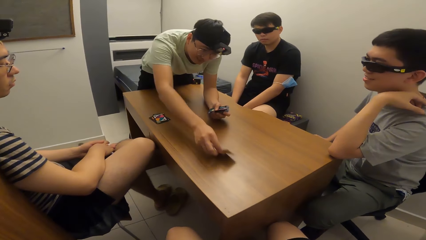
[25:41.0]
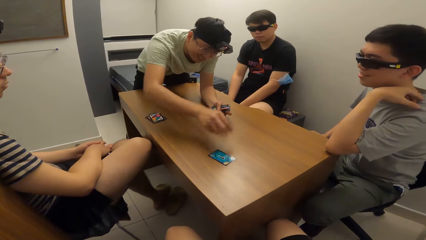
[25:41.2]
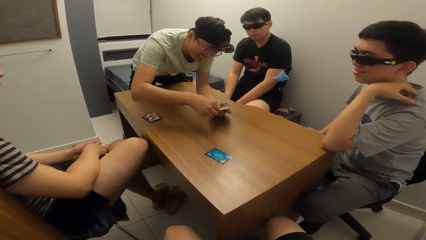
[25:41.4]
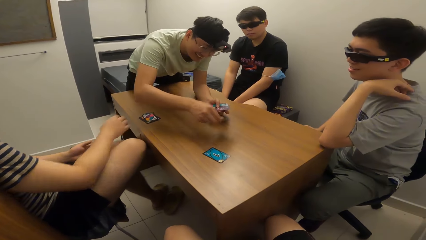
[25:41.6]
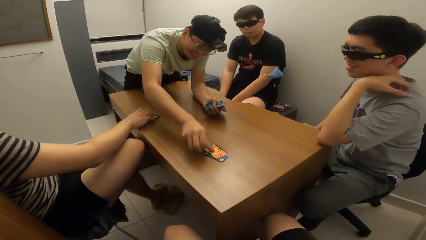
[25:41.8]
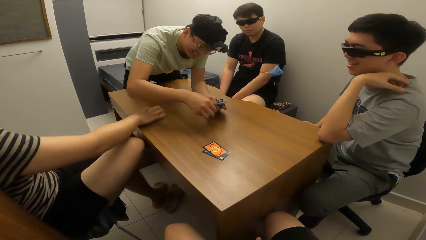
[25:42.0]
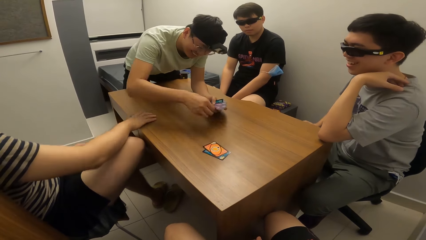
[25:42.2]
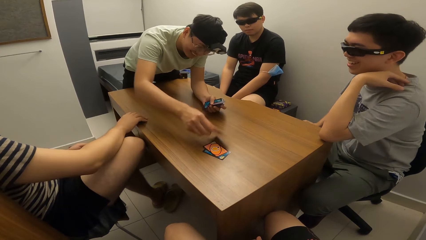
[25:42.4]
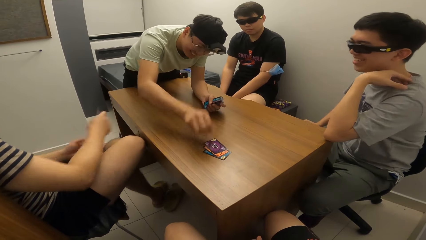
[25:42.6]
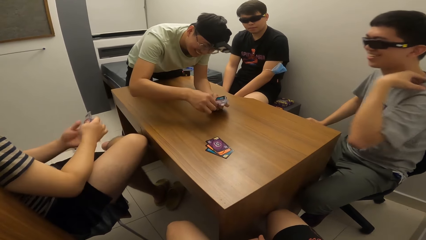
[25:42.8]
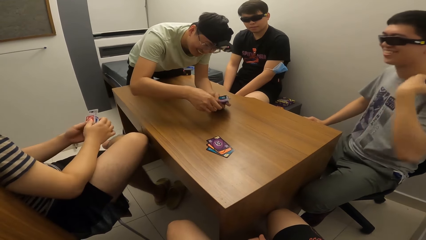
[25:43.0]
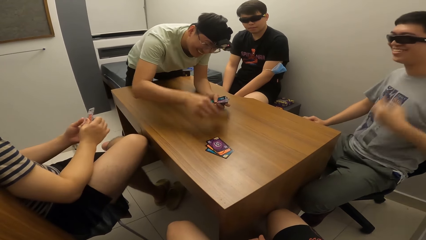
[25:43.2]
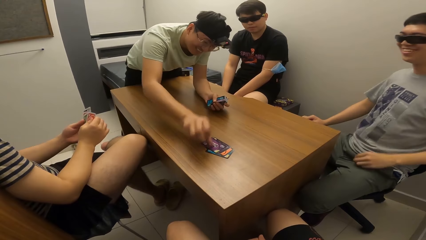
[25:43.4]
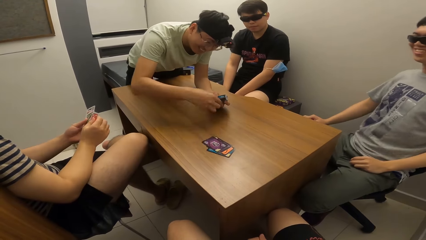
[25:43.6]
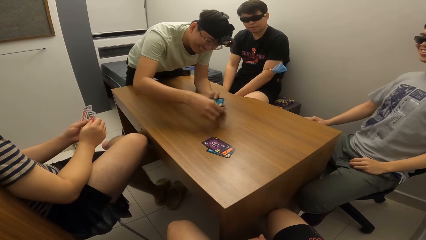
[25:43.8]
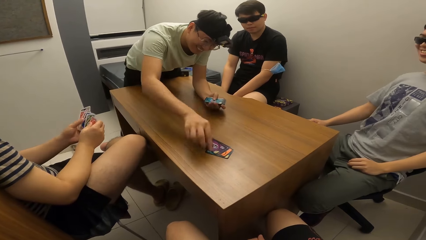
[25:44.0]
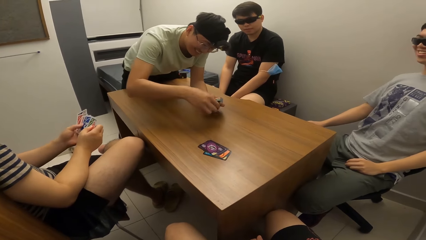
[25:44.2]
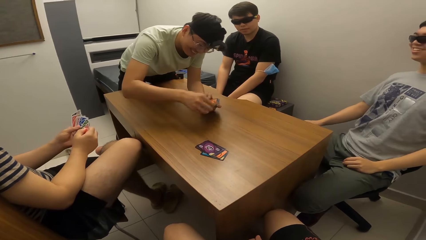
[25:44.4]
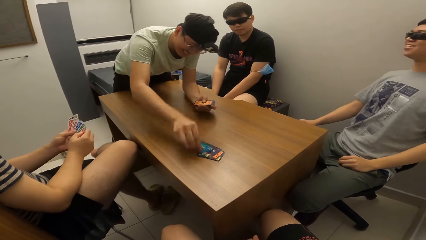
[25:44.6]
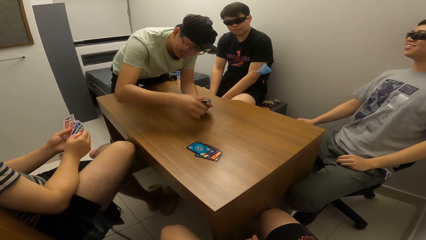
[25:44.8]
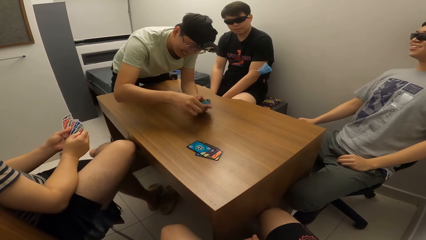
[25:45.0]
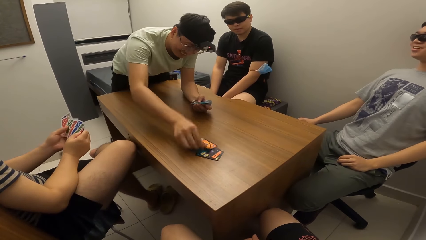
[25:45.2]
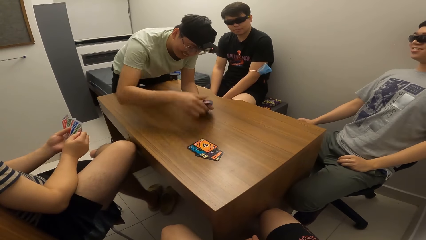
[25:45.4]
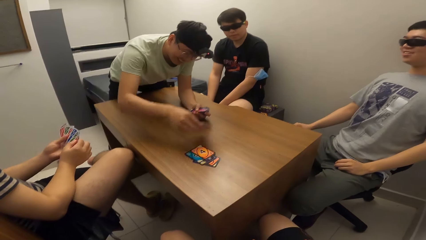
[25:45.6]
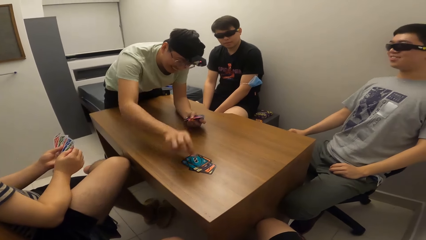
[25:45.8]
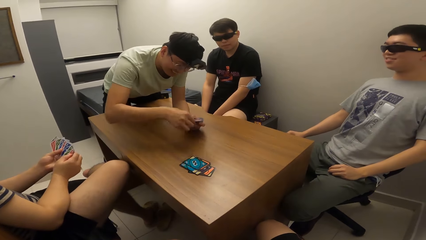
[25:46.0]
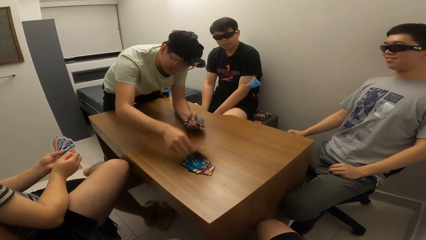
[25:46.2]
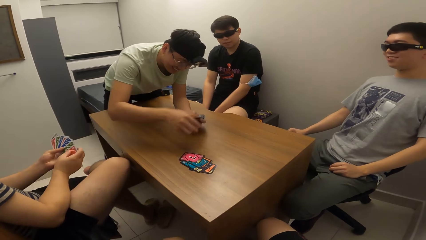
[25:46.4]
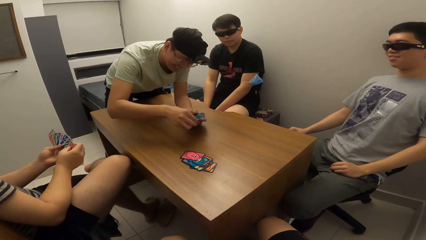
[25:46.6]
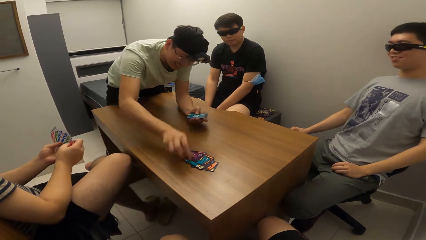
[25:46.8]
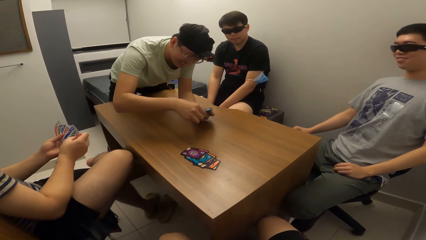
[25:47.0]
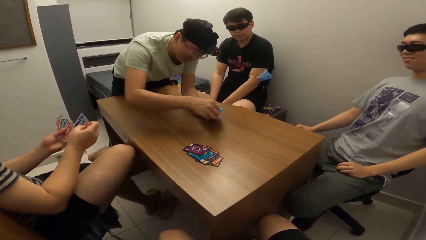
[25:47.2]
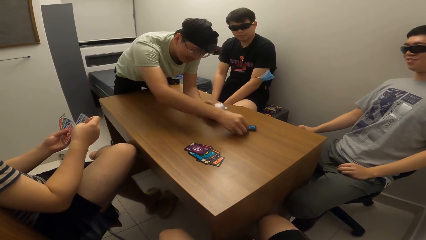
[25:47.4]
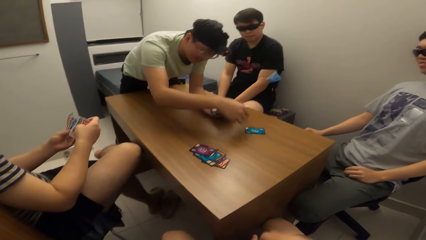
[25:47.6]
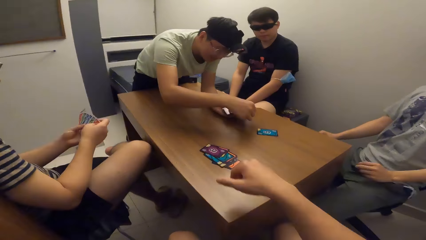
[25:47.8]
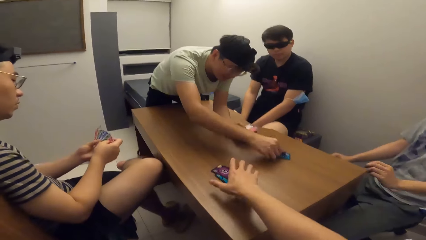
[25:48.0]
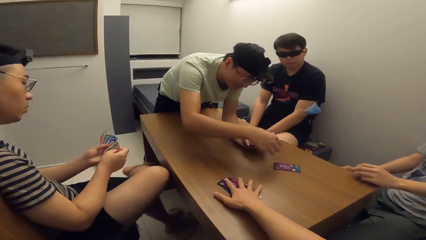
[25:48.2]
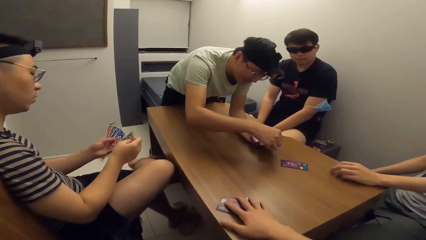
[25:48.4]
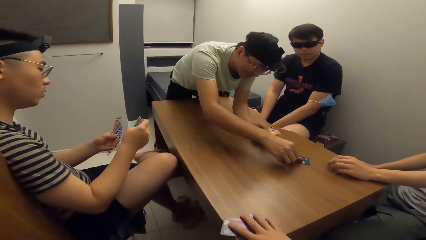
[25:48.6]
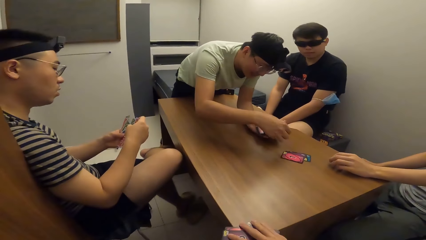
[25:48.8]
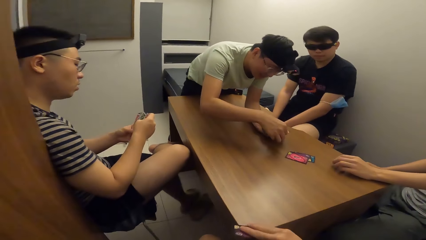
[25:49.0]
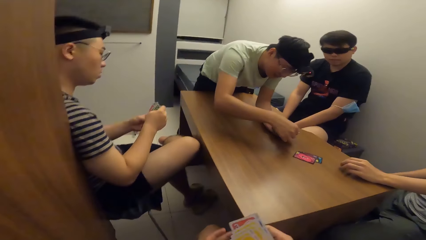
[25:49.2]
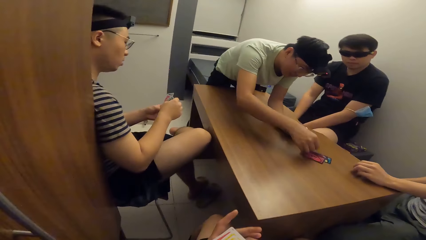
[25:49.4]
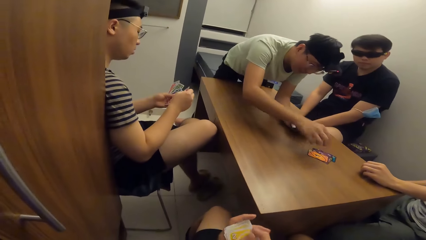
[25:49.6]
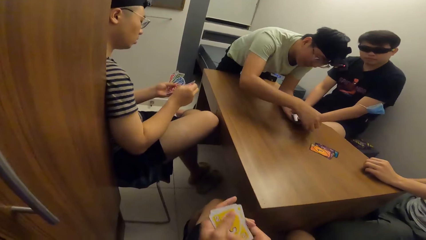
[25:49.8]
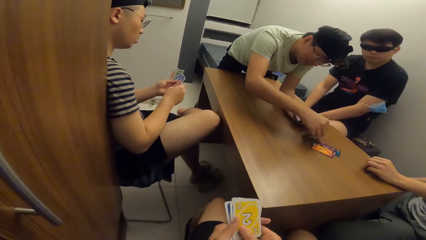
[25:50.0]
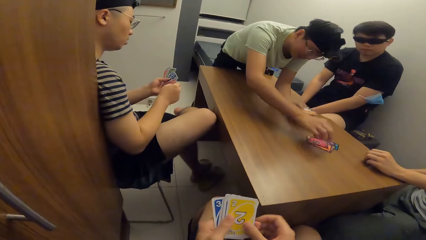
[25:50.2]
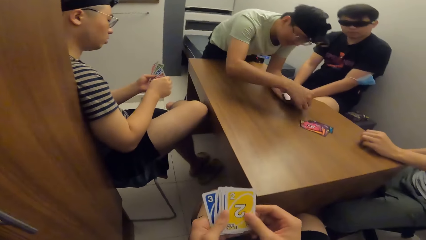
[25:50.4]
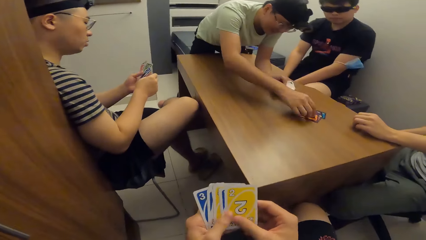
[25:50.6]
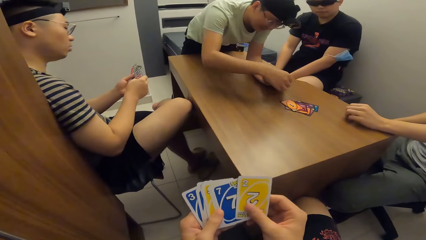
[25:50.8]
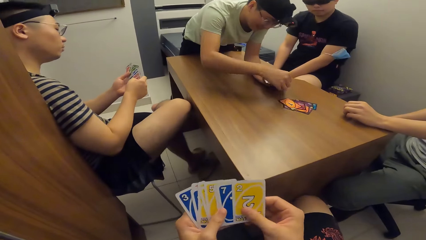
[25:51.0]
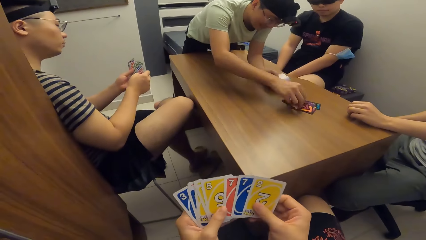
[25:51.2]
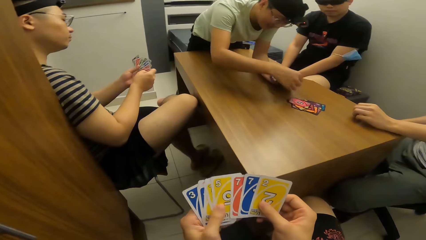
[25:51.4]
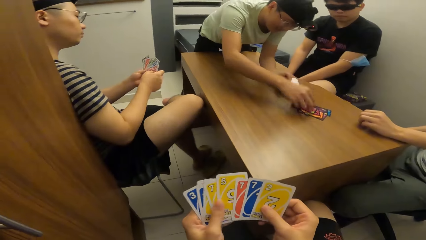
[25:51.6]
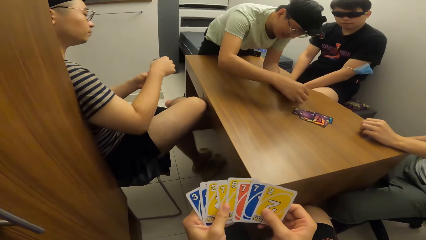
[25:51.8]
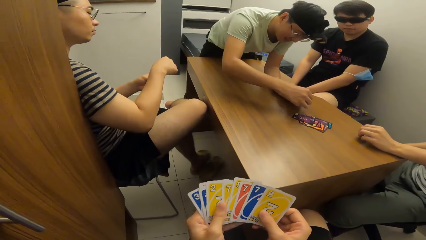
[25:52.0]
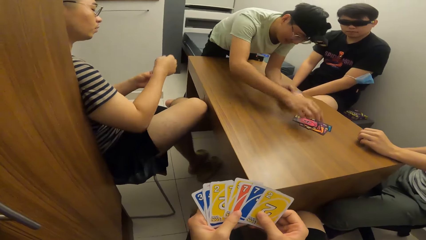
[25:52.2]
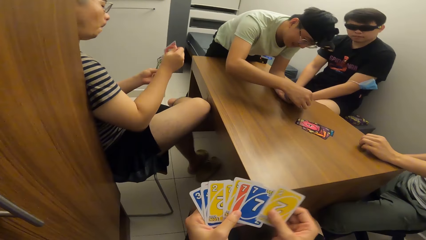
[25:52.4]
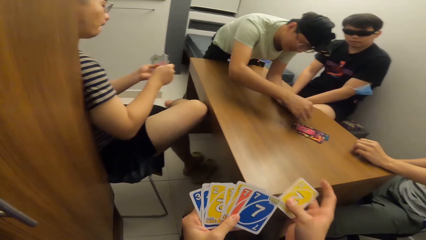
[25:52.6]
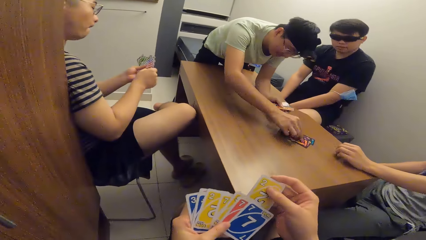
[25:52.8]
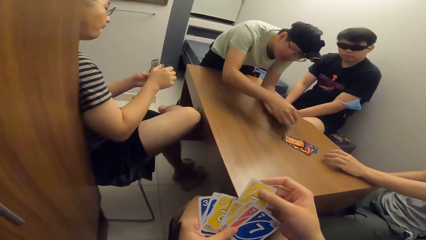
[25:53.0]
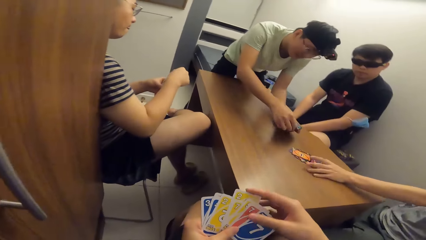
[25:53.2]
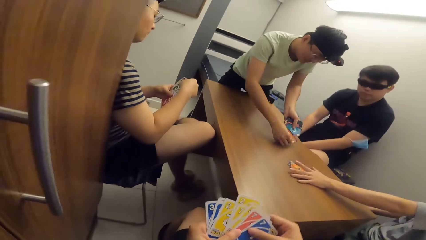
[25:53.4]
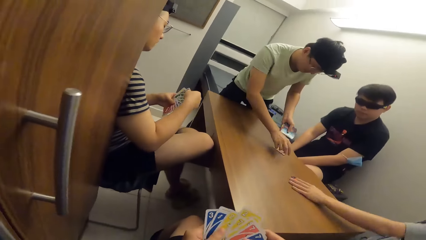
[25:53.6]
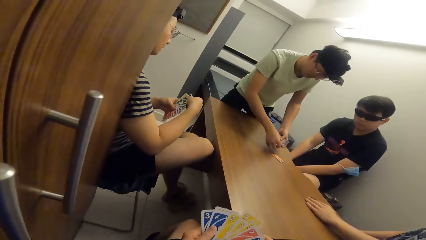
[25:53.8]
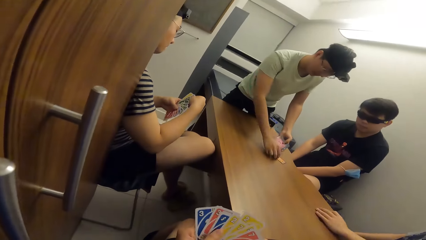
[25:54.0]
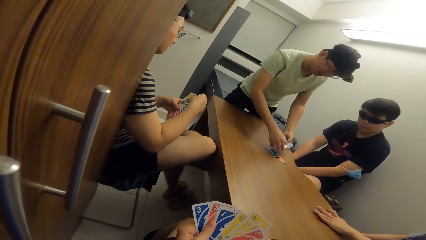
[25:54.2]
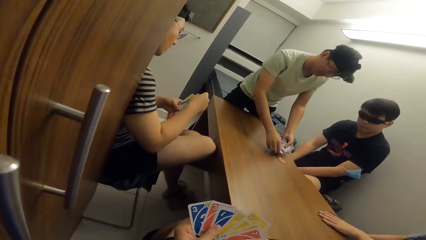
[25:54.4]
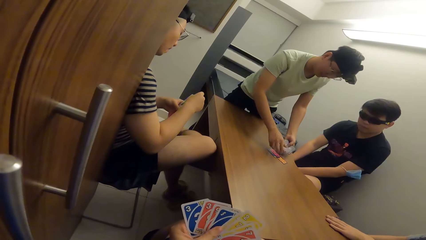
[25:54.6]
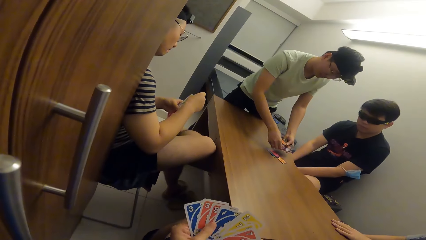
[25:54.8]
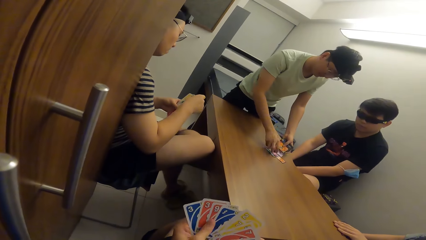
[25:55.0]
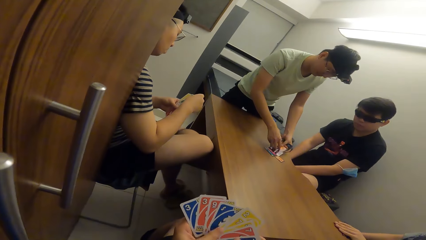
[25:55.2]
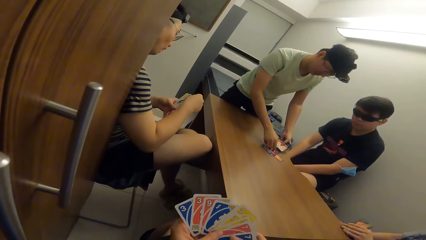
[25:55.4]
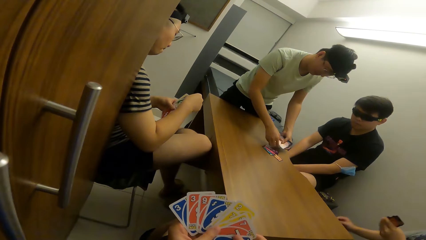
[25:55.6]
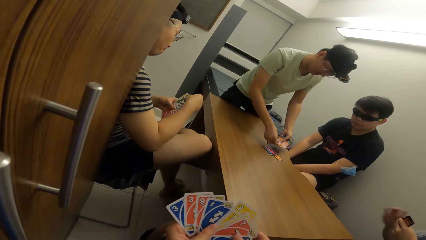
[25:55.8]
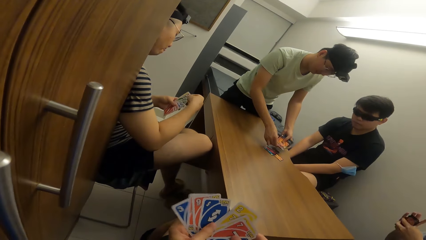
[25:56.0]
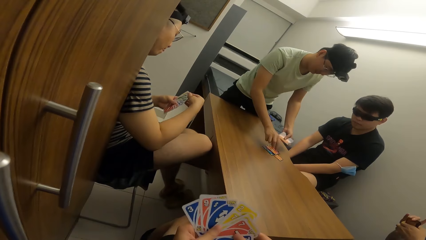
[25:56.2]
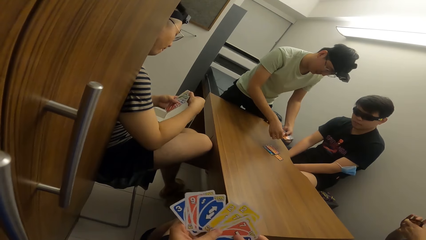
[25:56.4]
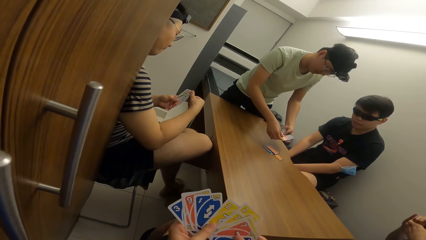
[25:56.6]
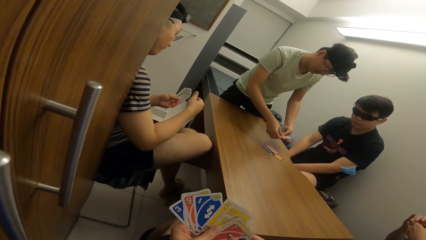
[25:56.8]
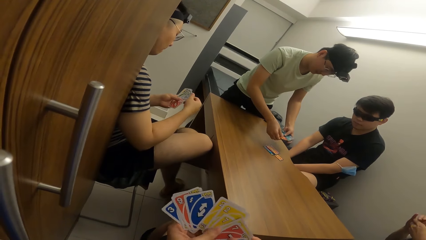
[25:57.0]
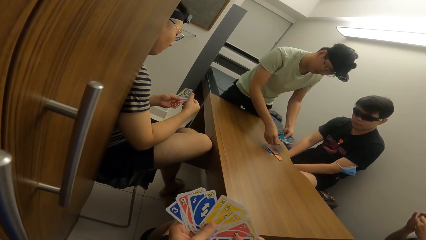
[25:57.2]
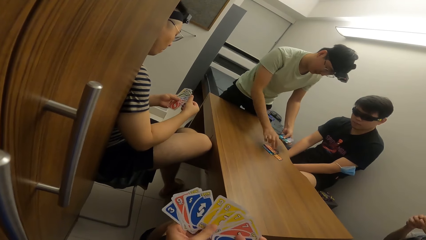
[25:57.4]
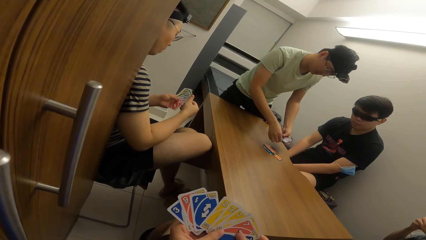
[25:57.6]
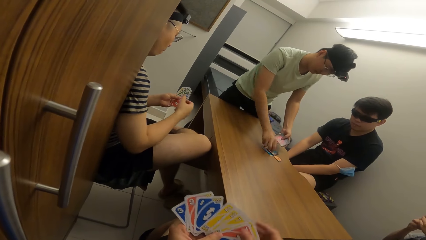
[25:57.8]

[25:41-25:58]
A man picks cards from the table with his right hand. Another man drops cards in his hands on the table. The camera wearer picks cards from the table with his right hand. The second man drops cards in his hands on the table. A third man picks cards from the table with his left hand. The second man drops cards in his hands on the table.
